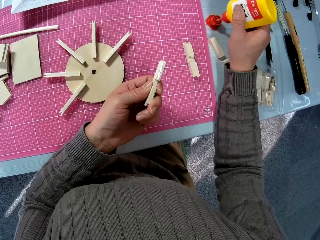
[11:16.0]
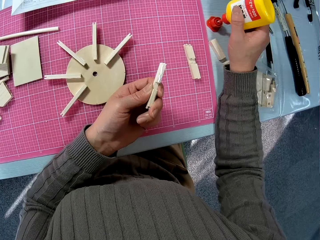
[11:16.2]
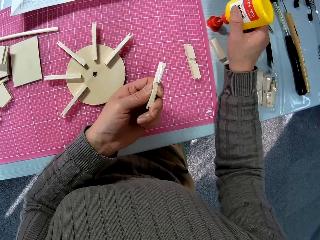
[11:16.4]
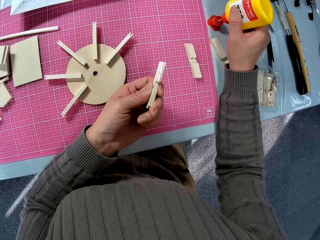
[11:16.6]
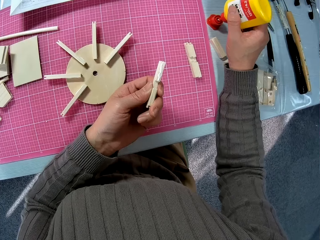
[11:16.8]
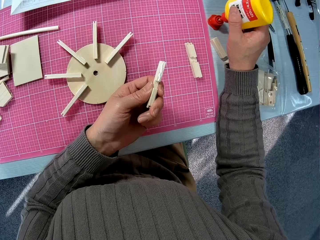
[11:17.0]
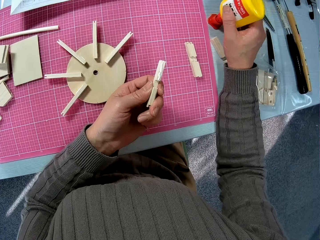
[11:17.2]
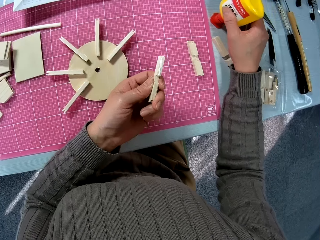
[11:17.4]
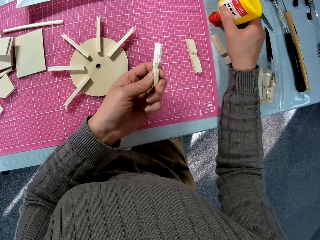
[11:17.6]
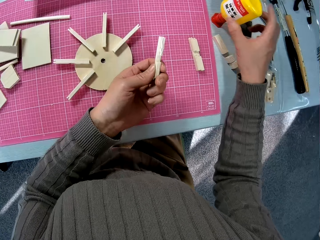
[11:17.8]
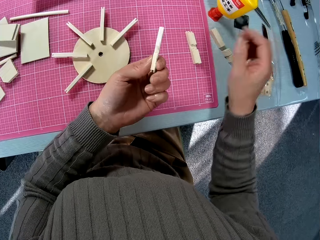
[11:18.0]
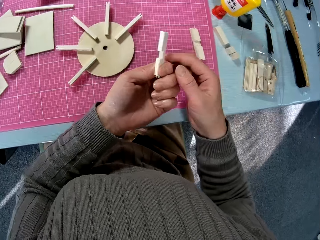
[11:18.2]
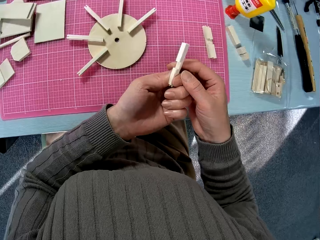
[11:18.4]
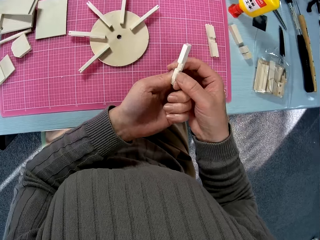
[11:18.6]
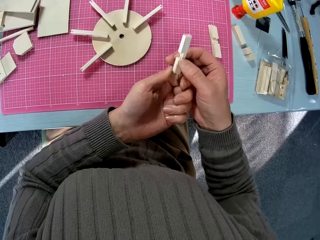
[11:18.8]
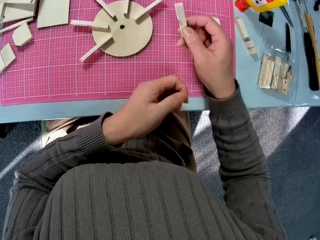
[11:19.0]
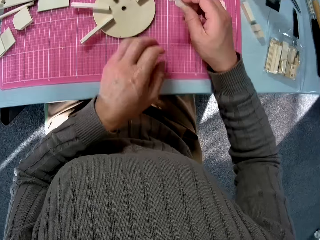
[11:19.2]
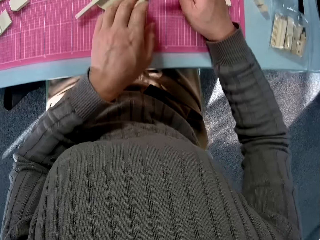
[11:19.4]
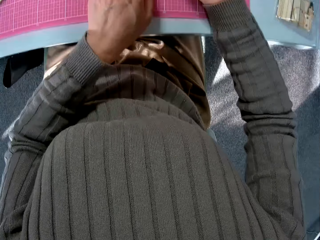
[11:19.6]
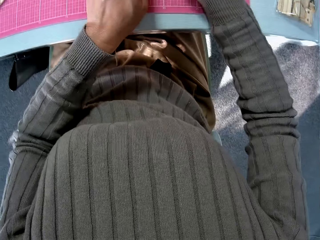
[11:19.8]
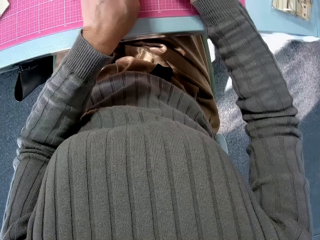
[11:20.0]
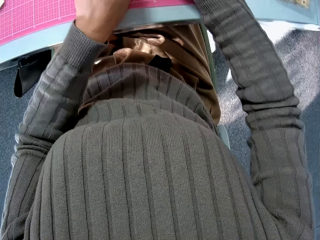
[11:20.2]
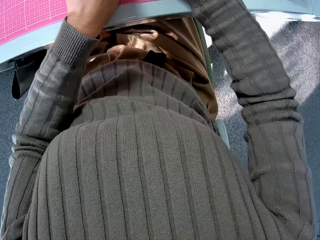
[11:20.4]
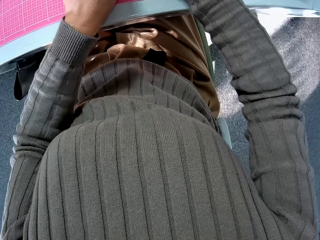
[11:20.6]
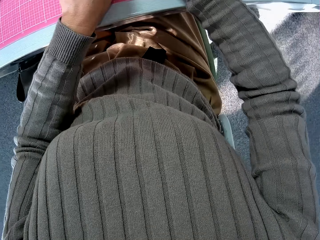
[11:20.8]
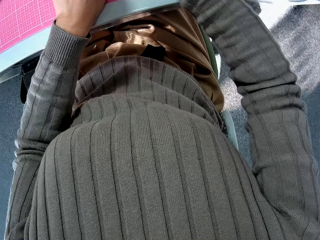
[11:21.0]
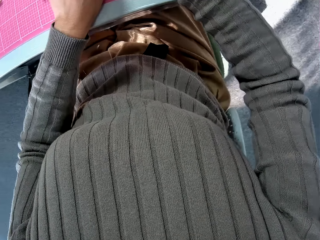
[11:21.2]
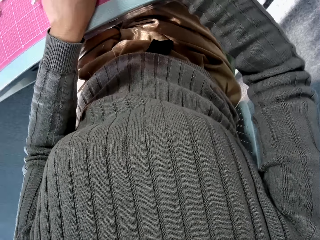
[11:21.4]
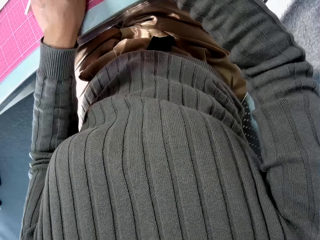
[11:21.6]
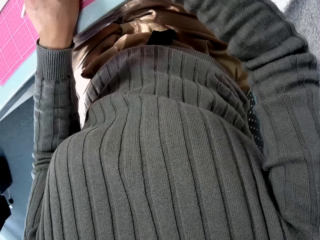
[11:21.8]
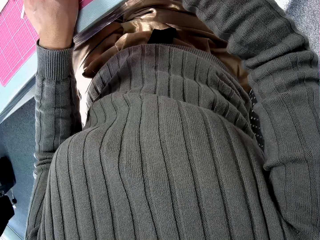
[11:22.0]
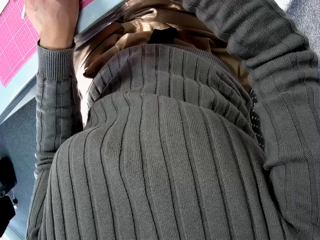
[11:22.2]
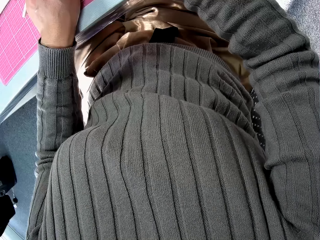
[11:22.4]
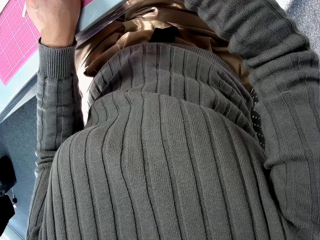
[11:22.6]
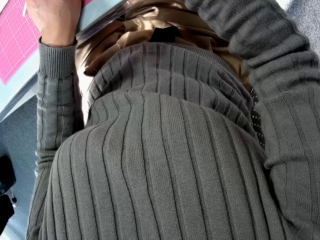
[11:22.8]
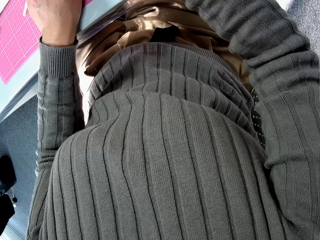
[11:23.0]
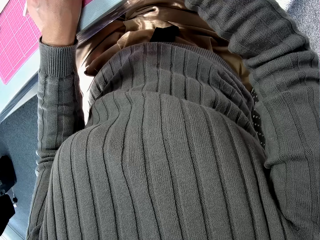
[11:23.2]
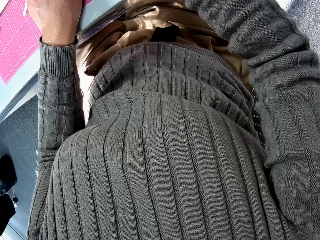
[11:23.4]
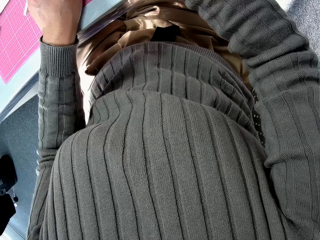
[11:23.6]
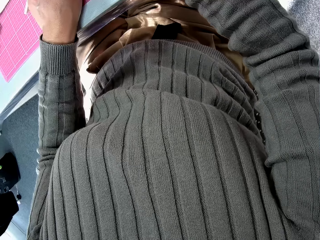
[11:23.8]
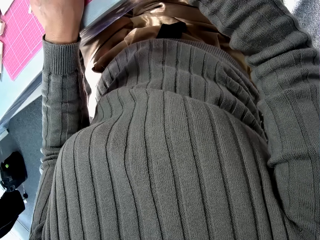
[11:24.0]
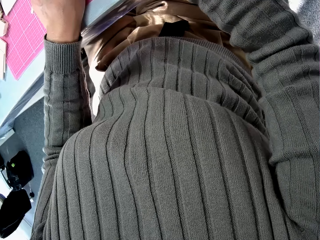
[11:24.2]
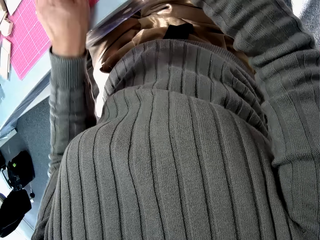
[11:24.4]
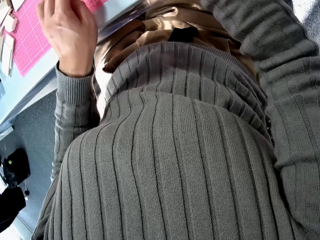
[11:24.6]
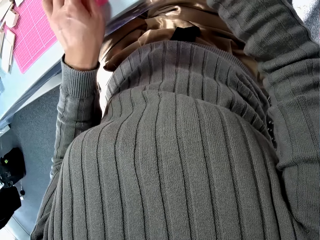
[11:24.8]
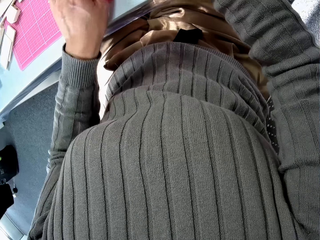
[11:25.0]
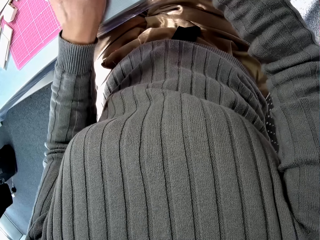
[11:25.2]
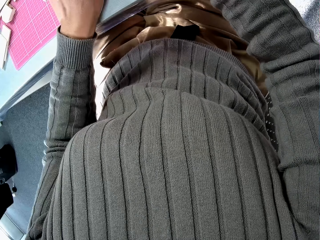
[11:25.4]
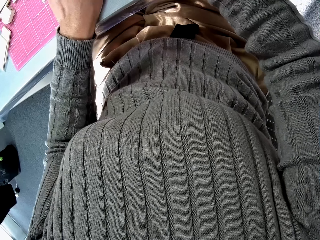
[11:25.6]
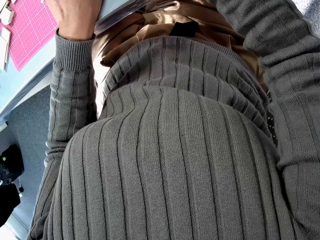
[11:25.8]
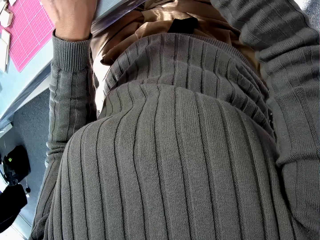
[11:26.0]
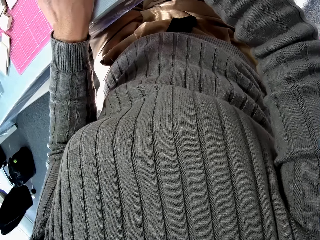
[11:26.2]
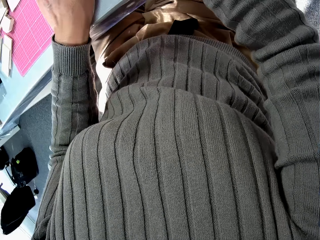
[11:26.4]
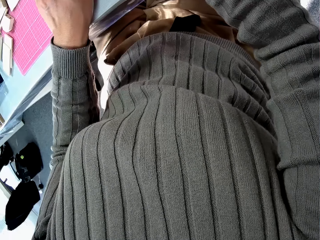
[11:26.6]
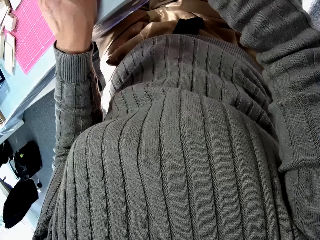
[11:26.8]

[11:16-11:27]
The camera wearer returns the glue on the table. They shift the stick to the right hand. They fix the stick on the model on the table.

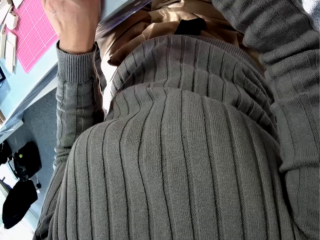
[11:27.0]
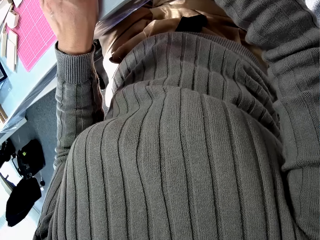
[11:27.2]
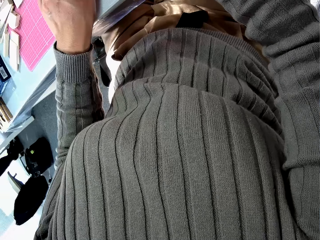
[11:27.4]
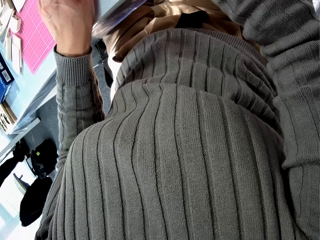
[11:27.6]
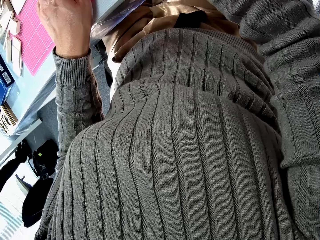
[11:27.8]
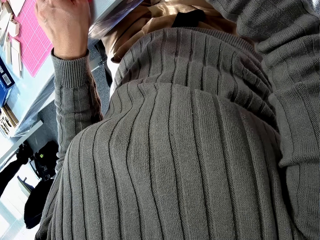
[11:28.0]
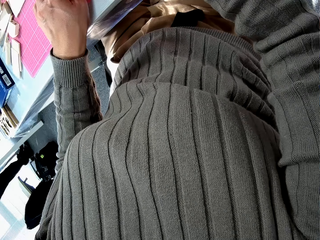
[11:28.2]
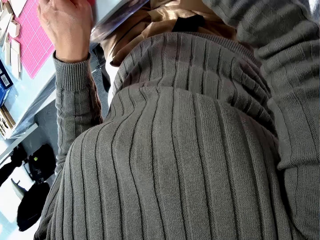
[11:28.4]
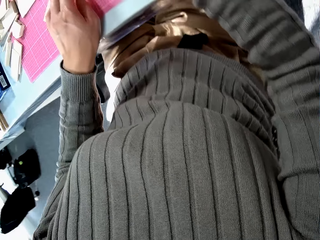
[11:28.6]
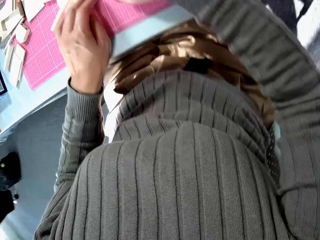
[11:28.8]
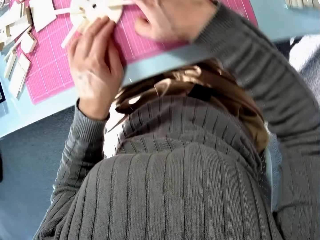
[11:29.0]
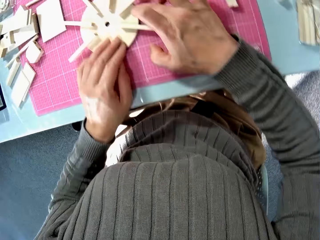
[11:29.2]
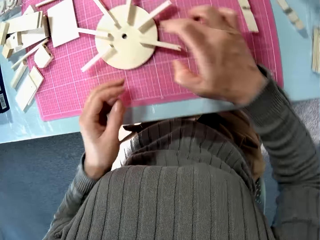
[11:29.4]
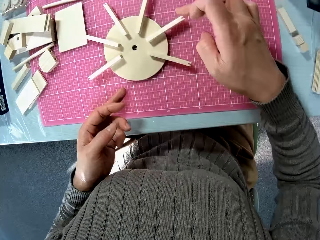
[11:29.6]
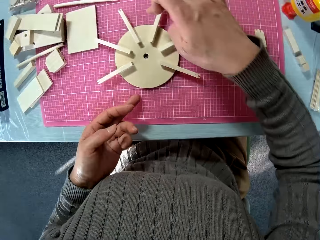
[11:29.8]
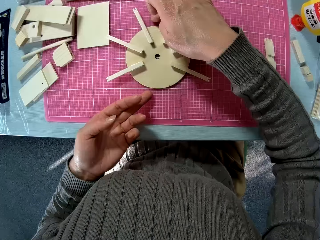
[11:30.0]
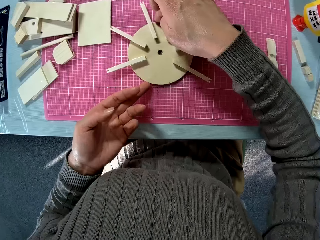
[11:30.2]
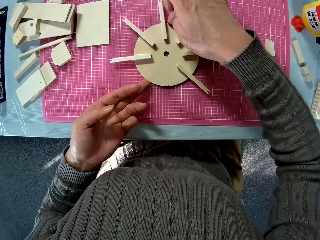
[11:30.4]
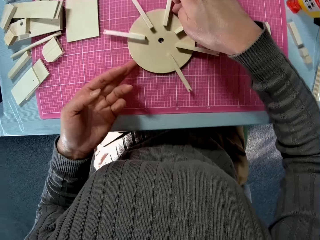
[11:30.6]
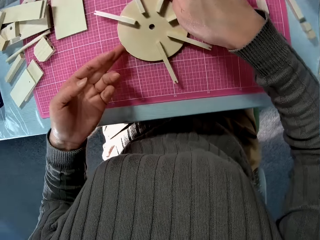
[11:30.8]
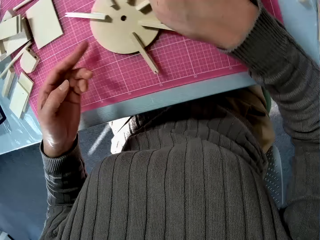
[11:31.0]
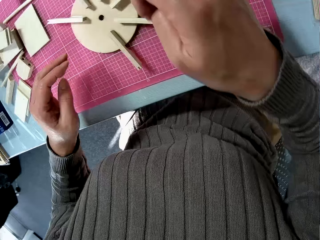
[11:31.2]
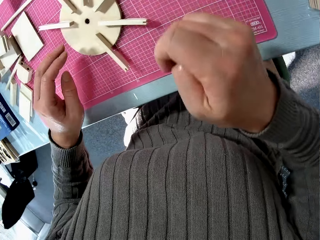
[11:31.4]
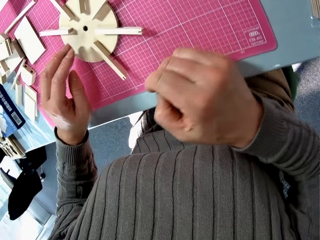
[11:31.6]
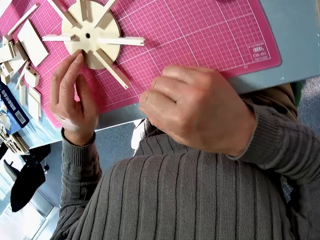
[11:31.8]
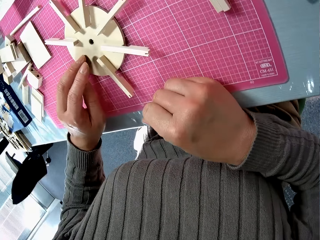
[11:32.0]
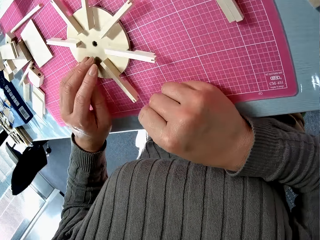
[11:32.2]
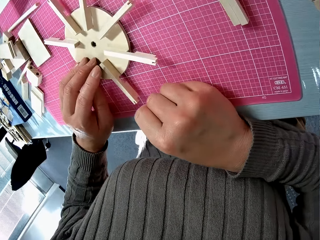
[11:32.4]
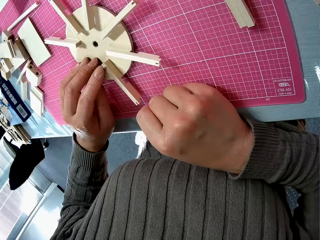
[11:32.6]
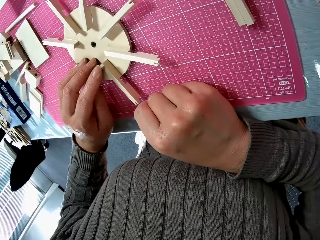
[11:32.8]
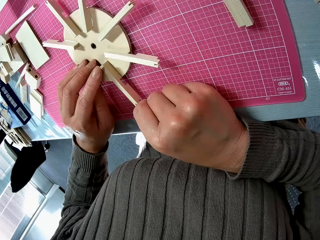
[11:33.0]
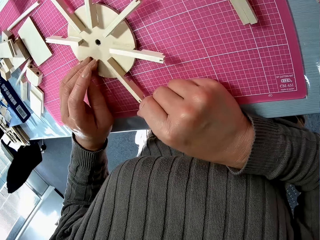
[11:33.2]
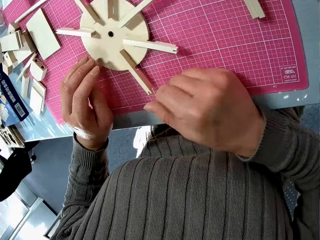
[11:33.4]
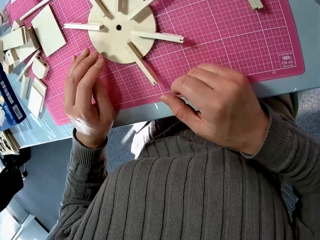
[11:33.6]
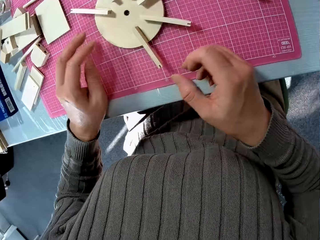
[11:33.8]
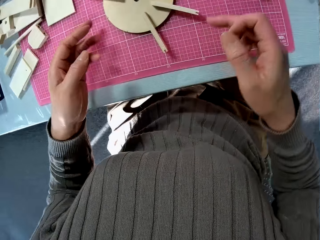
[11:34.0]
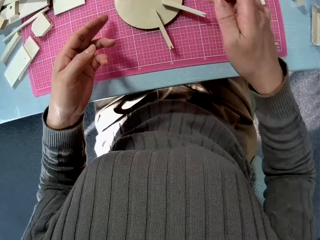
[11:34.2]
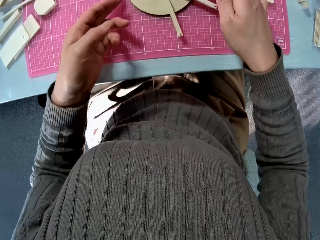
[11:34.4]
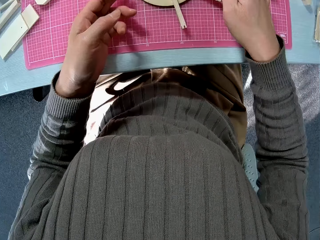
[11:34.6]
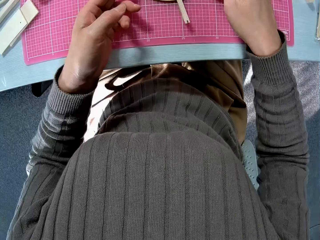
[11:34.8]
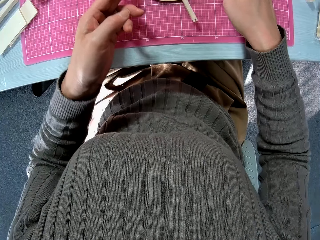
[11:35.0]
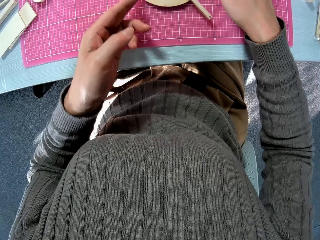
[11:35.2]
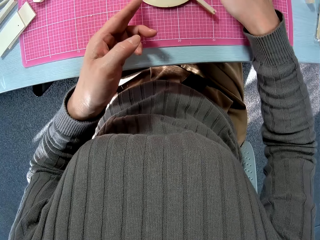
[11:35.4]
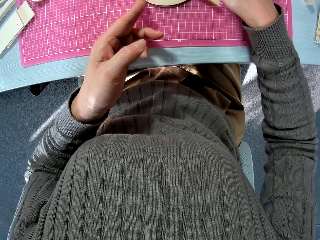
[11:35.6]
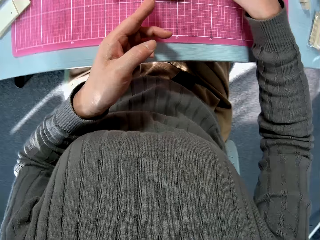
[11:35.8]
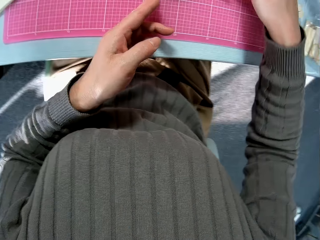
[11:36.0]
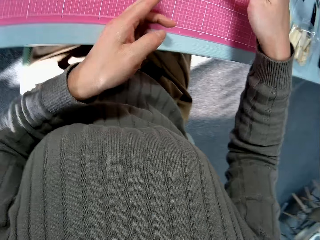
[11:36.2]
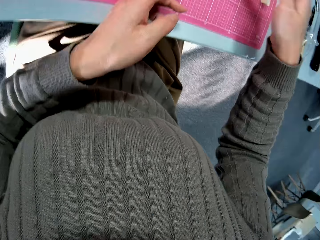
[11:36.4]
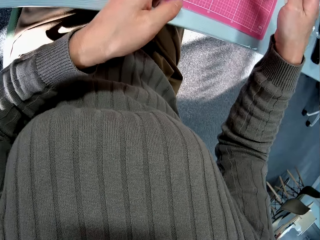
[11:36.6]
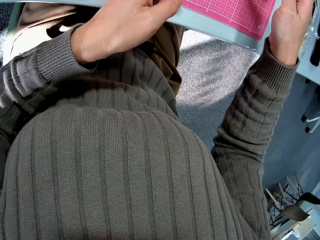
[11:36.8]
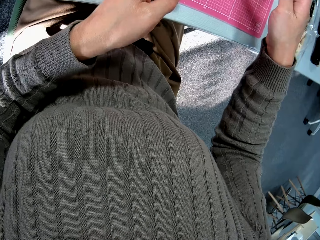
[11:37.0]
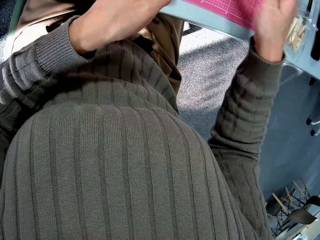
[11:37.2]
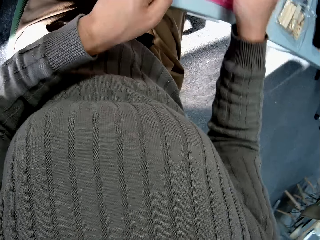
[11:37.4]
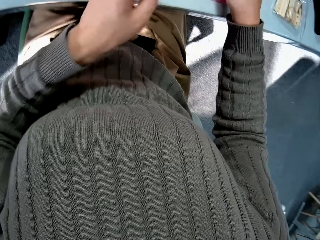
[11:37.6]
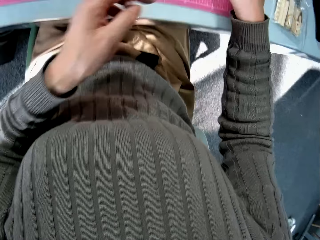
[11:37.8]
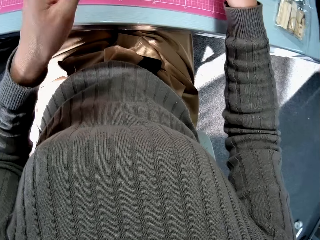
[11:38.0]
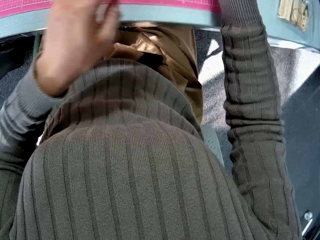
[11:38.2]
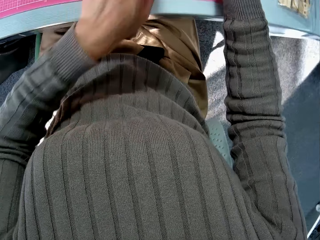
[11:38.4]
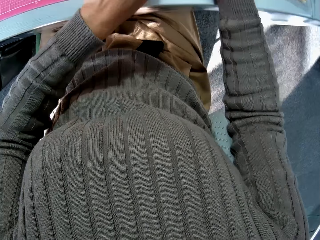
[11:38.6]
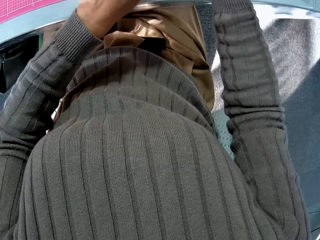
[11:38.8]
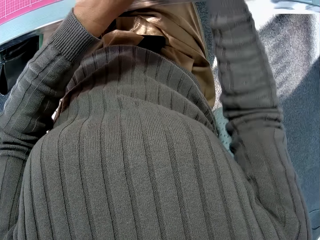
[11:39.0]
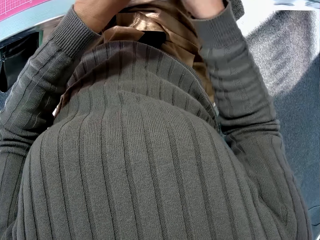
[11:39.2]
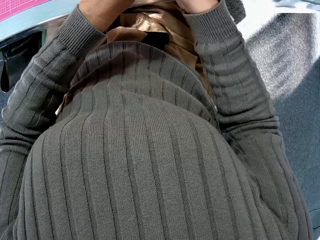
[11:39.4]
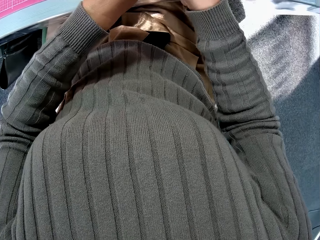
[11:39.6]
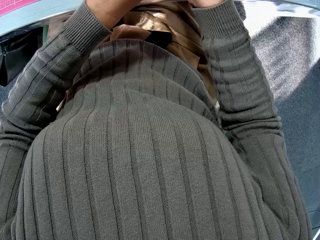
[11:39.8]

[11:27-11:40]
The camera wearer rotates the model on the table. They firmly stick the stick on the model with a left hand finger. They rotate the model on the table.
